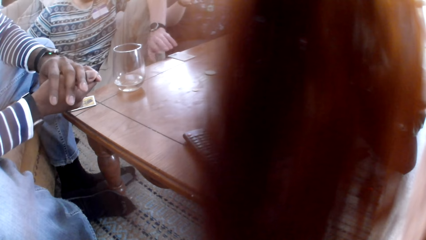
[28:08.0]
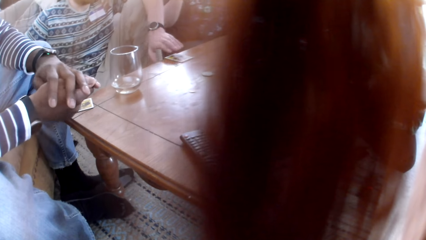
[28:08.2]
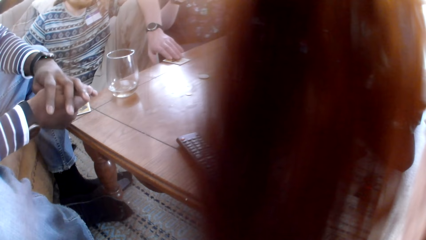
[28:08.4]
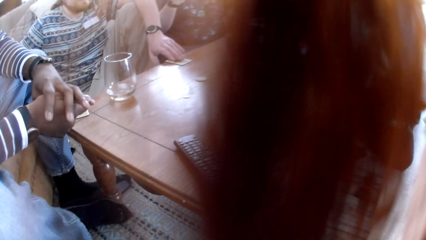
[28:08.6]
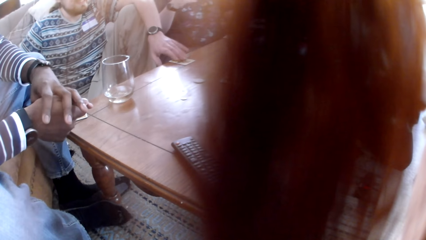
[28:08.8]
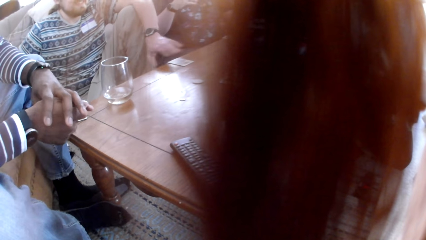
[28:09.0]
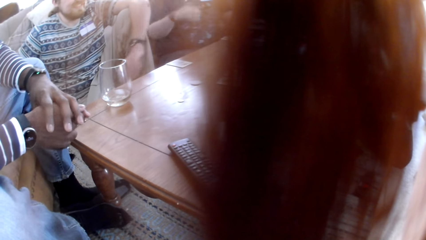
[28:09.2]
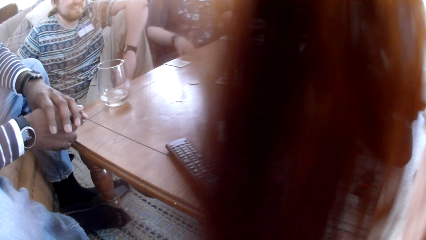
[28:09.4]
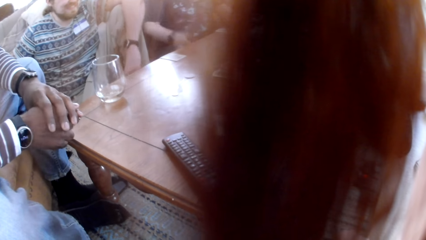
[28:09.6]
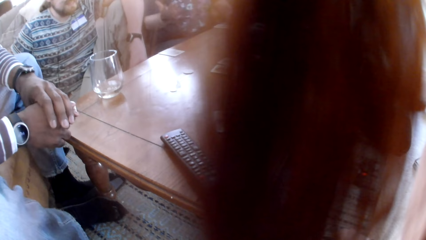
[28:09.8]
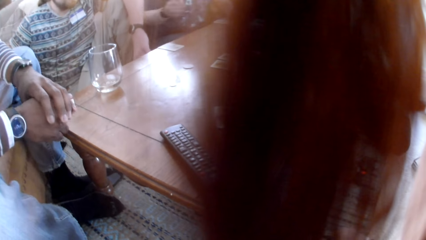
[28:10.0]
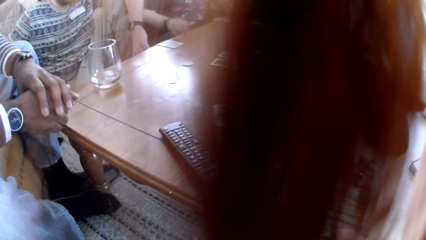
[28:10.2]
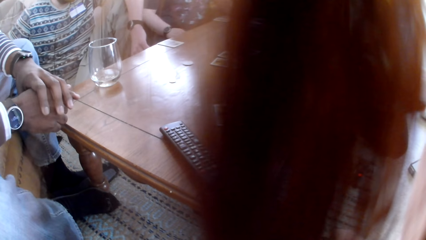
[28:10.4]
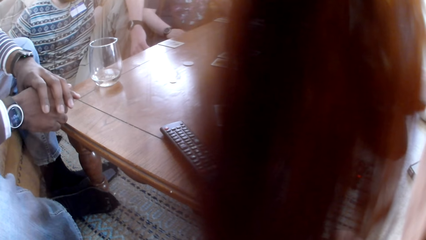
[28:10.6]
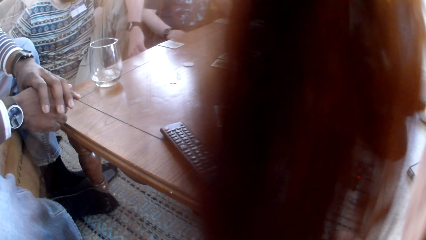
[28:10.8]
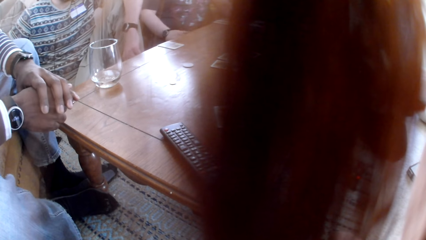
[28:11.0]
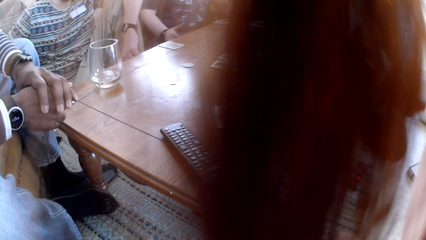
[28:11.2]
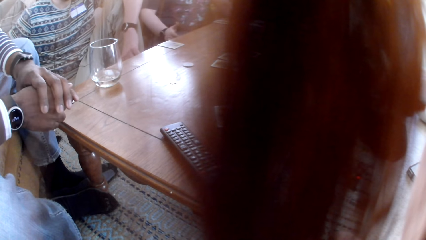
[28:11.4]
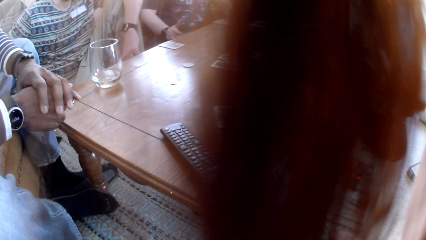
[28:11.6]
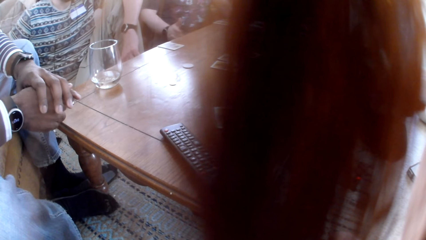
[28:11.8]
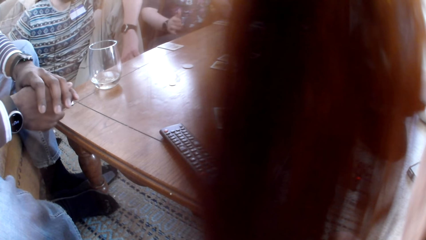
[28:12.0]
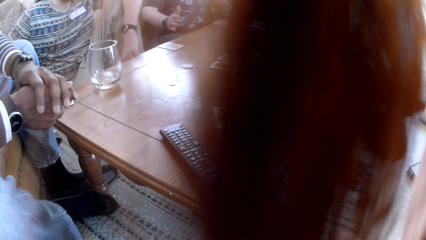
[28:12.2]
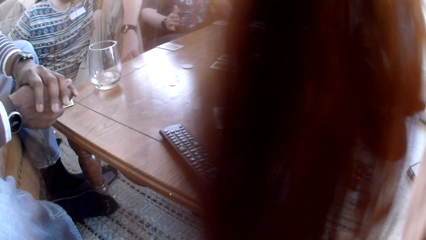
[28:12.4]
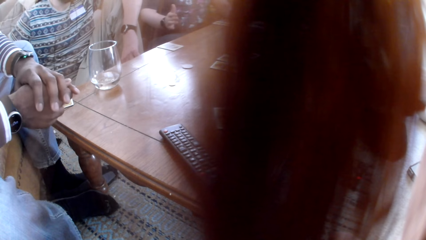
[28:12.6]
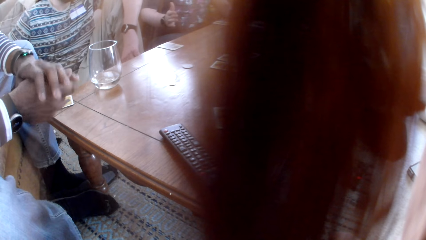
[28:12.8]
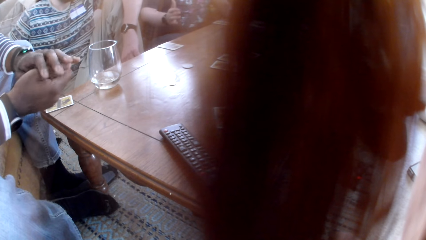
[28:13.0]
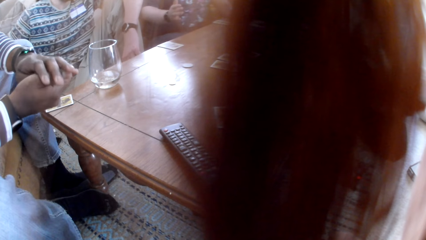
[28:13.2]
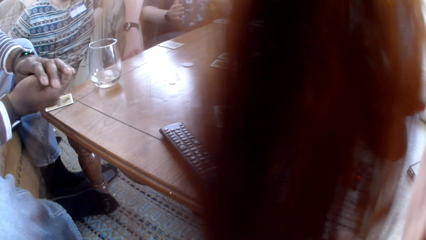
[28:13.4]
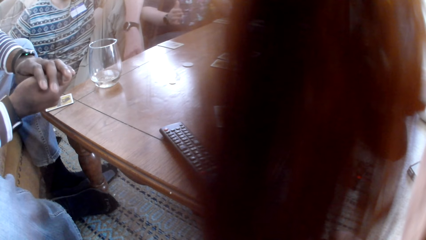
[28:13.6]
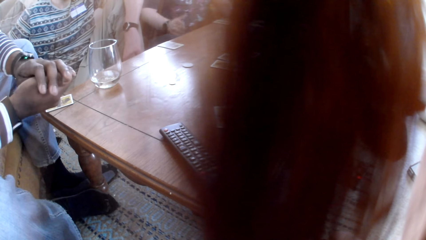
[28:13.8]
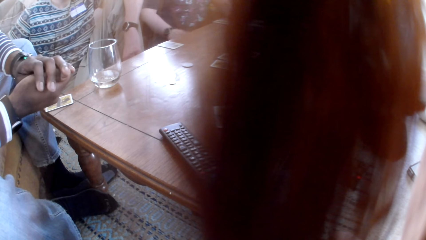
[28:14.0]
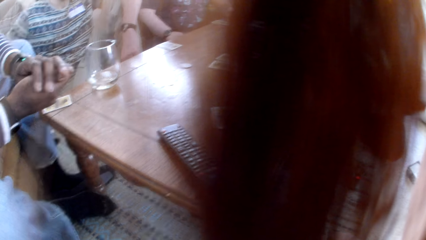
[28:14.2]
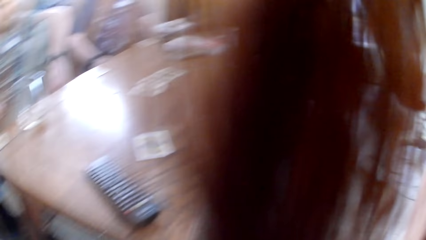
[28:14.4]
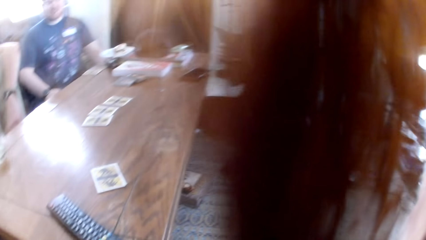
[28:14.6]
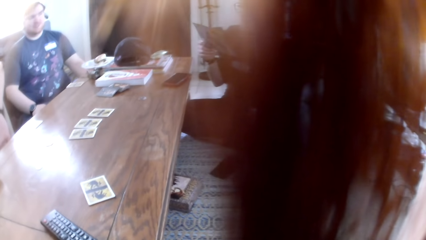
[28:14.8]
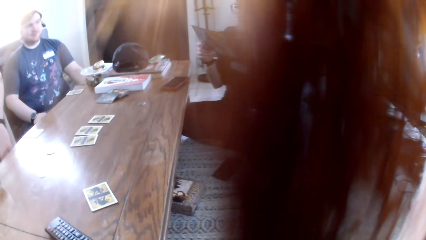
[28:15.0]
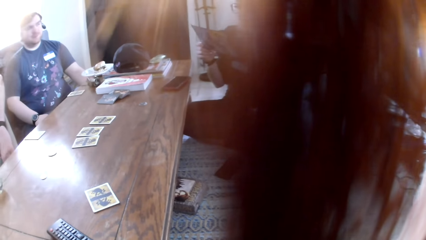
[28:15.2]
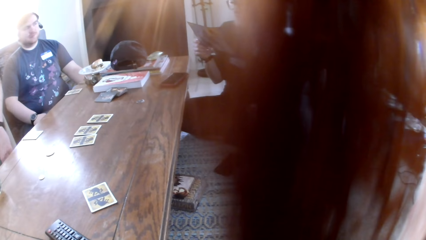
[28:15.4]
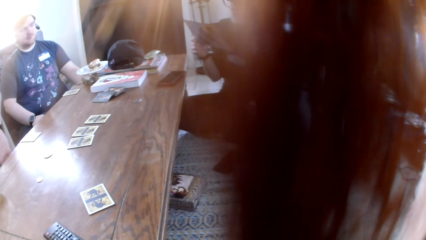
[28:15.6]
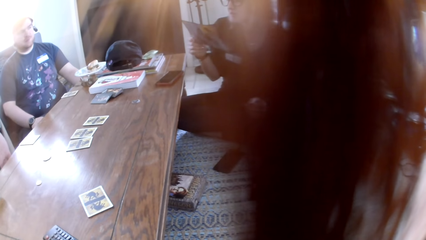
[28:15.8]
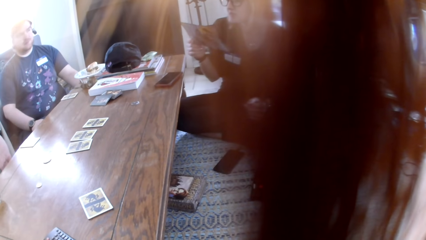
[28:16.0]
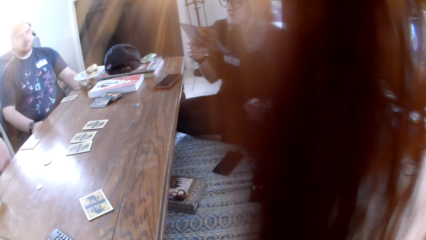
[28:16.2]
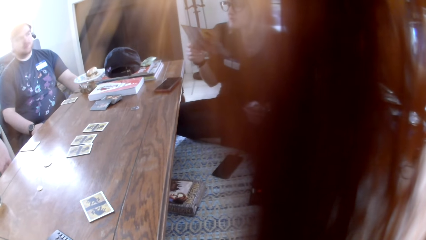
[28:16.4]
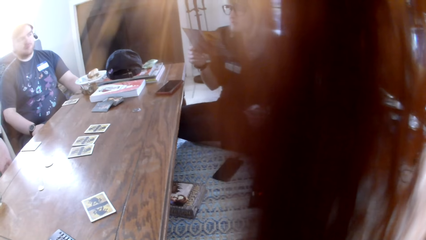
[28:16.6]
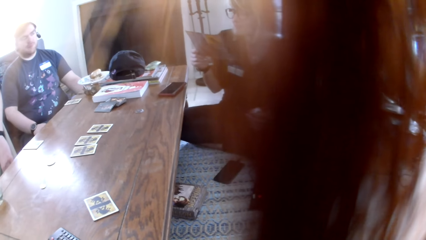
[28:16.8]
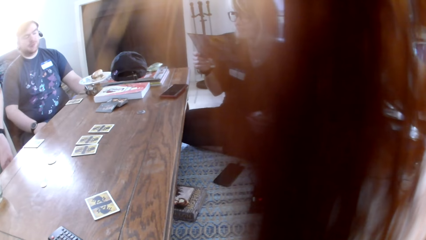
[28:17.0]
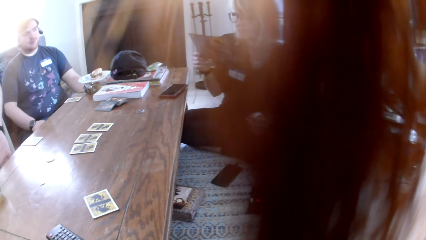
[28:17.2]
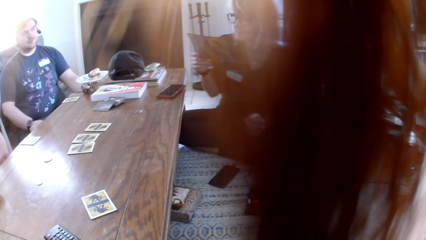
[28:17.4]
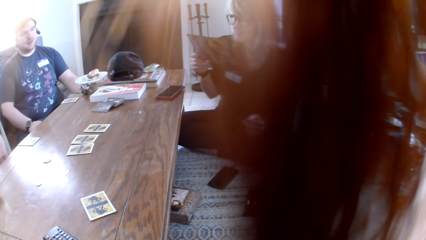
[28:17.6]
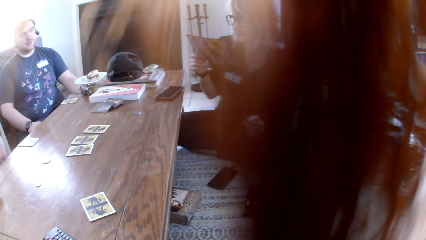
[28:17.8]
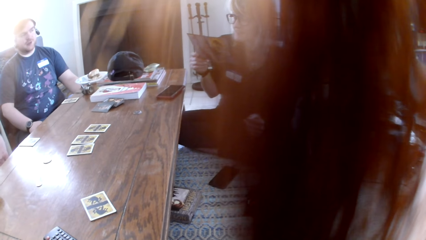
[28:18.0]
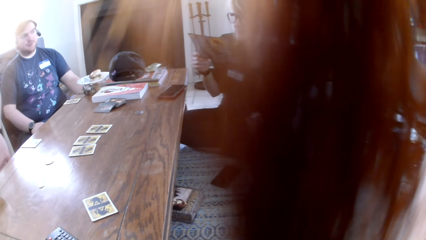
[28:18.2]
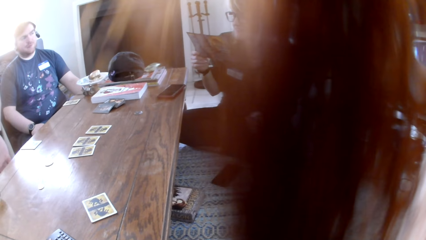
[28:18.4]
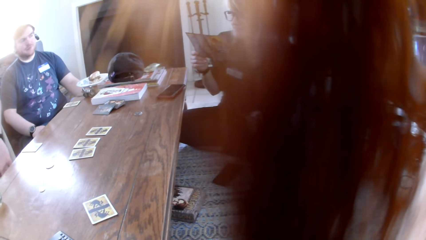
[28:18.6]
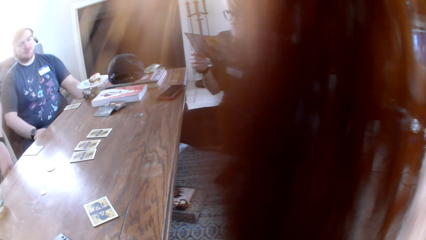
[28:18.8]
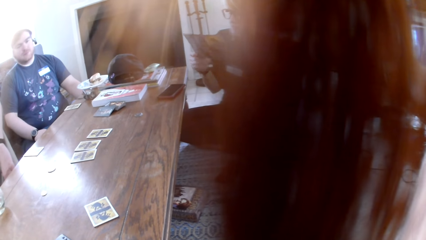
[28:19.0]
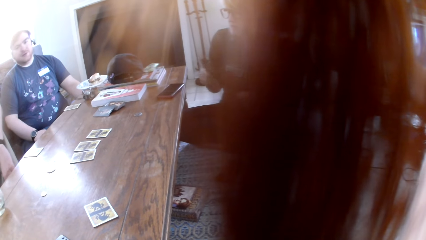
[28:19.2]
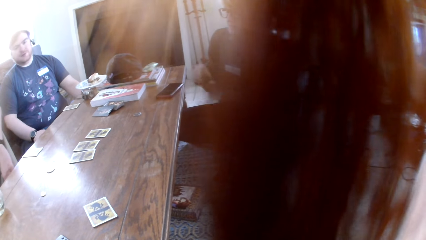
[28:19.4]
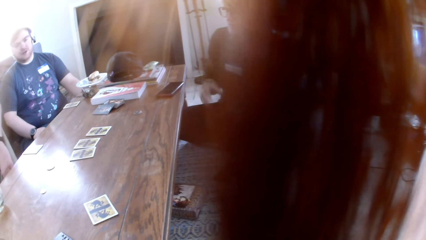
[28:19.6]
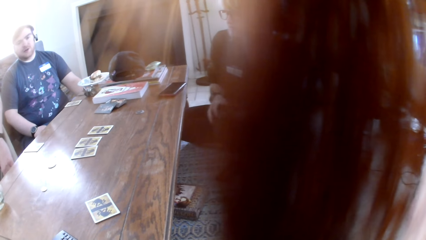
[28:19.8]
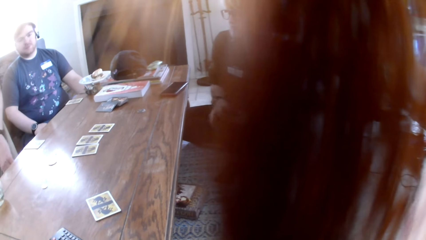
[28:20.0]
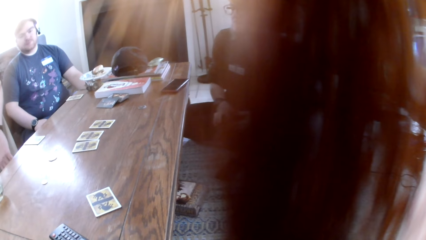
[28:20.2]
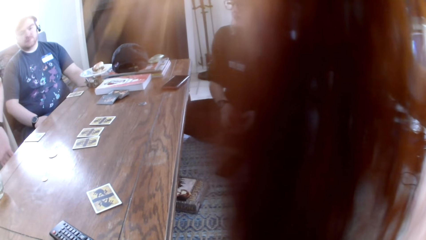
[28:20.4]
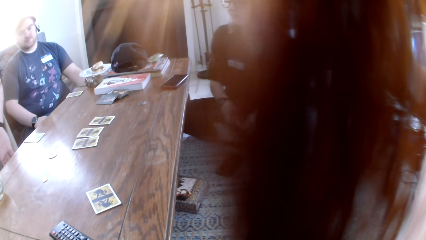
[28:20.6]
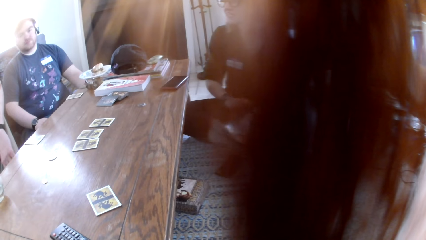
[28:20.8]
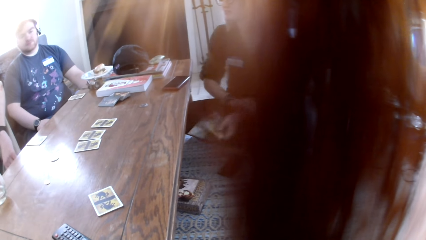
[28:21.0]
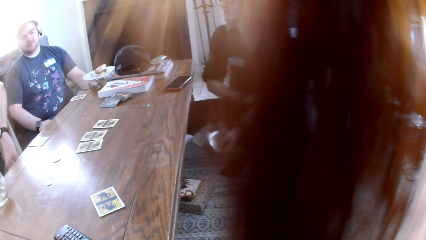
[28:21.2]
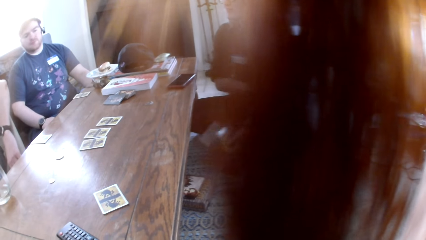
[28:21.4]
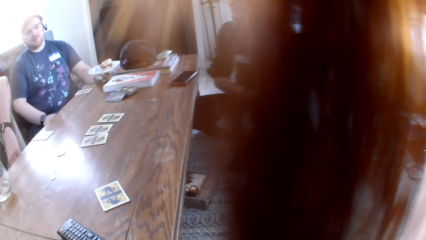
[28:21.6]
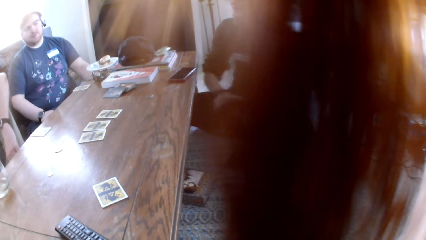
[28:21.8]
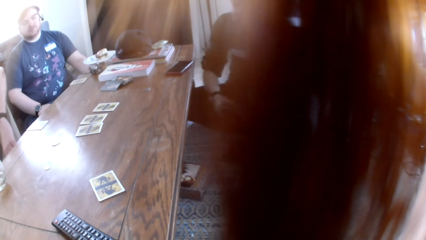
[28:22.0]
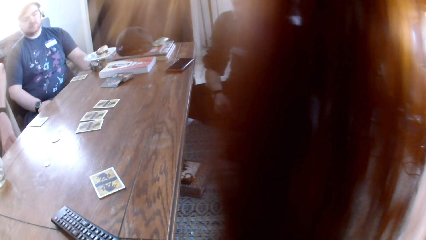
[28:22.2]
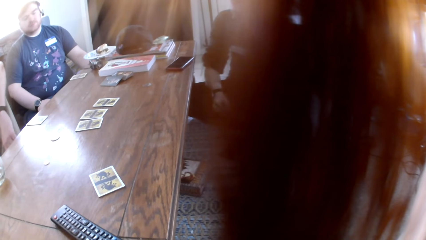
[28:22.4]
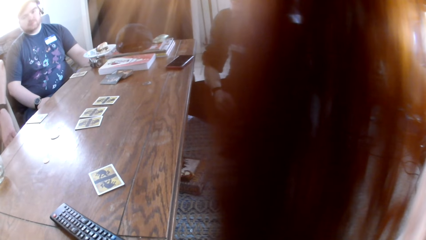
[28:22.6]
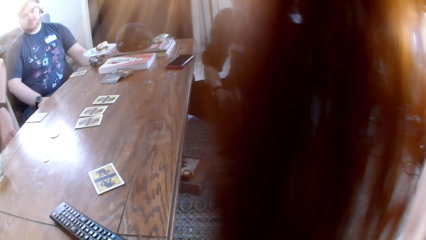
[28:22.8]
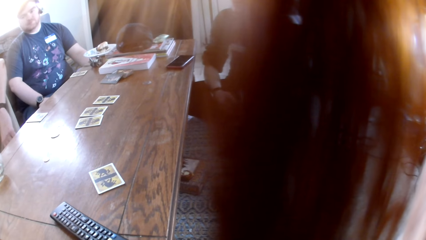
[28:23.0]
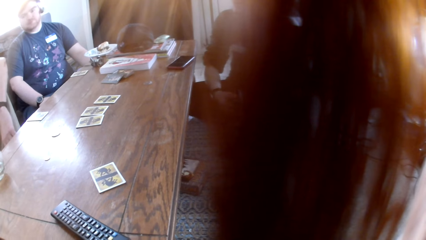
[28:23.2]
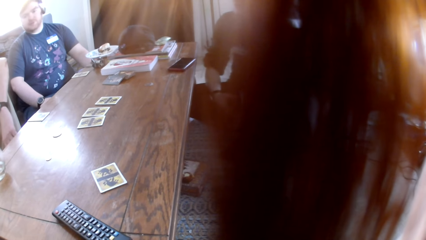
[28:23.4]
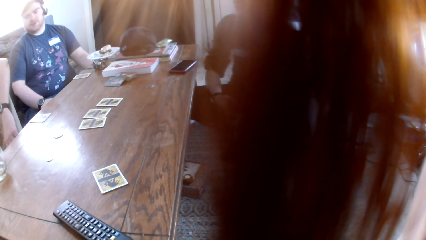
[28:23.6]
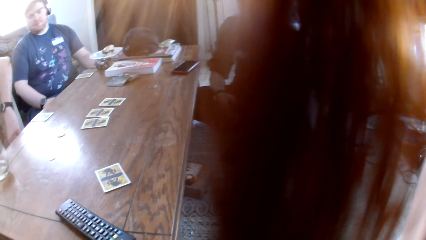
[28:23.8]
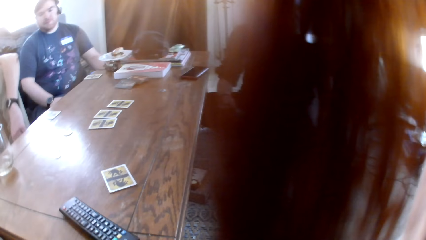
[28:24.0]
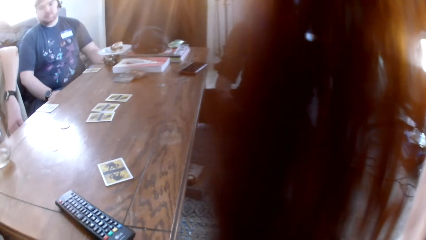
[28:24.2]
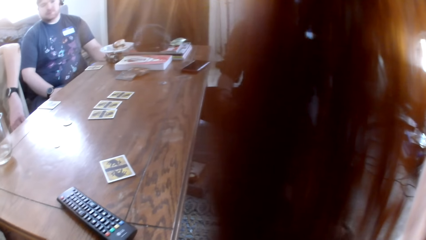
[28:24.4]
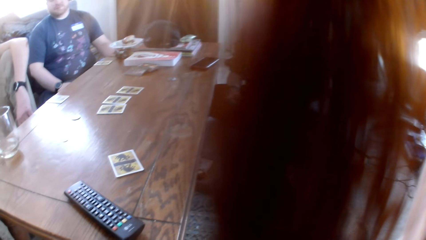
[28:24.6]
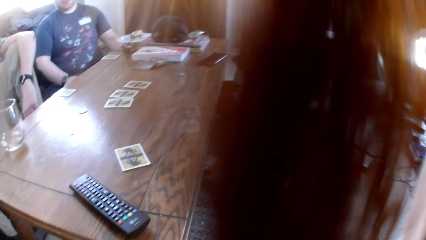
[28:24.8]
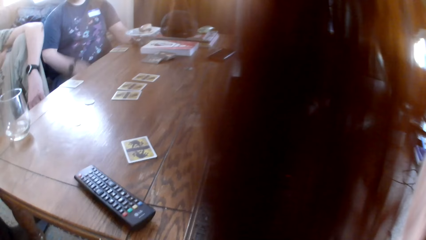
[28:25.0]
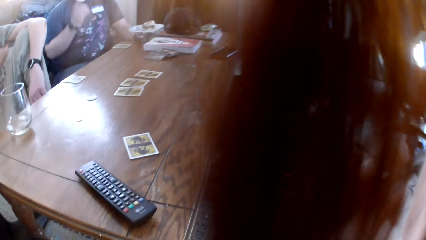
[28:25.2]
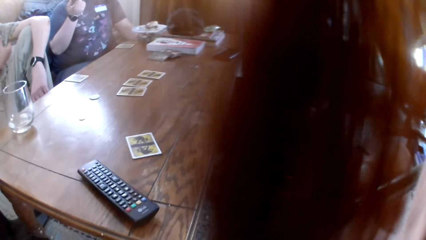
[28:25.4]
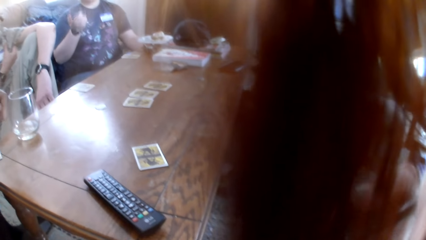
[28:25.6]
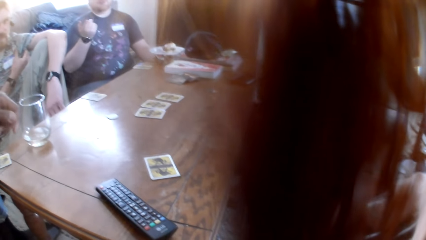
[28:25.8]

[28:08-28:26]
A man moves a card. Another man converses with the first man. A woman reads a book. The woman converses with the other man.
